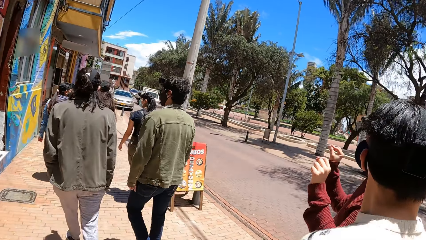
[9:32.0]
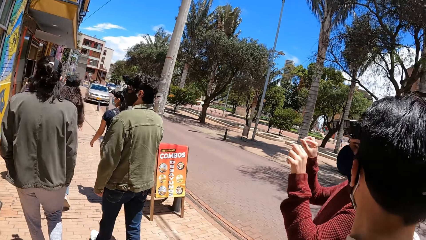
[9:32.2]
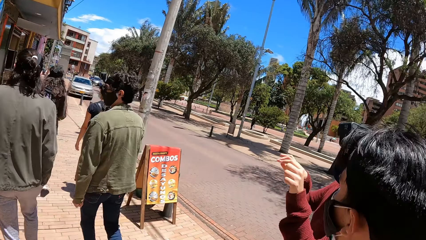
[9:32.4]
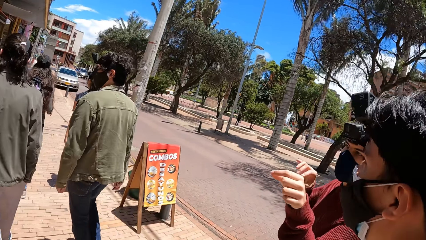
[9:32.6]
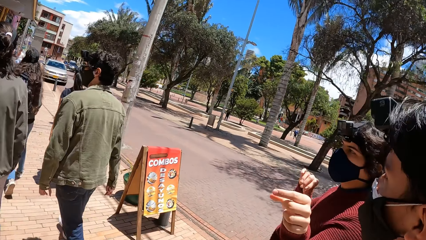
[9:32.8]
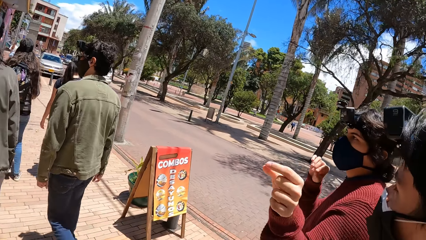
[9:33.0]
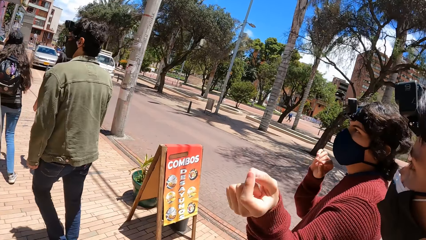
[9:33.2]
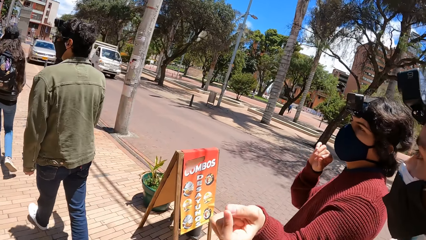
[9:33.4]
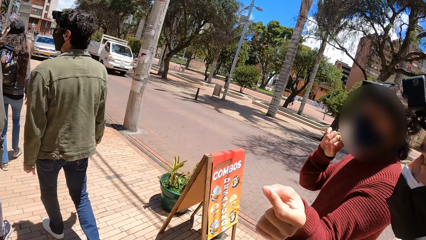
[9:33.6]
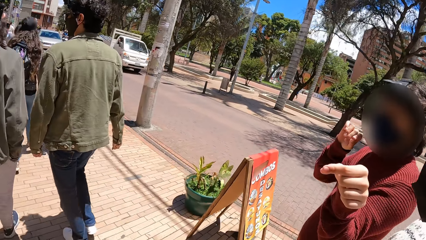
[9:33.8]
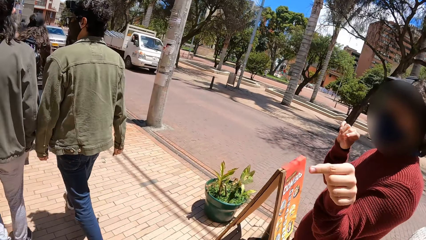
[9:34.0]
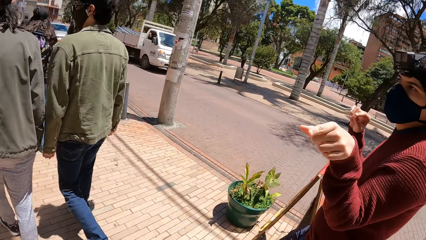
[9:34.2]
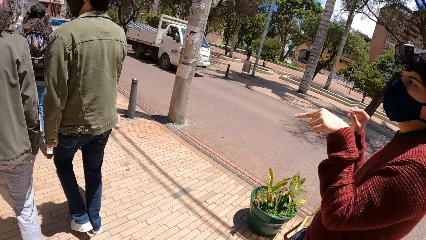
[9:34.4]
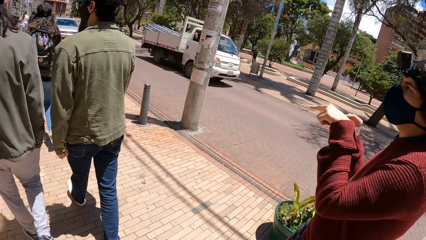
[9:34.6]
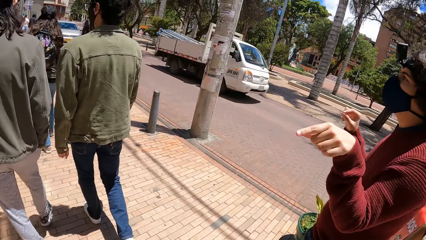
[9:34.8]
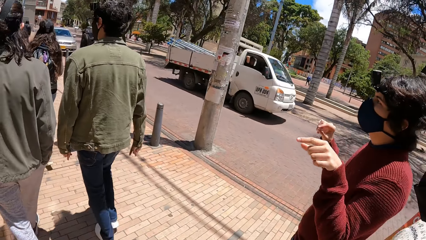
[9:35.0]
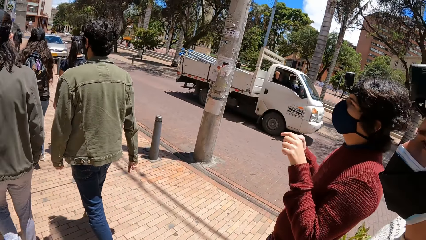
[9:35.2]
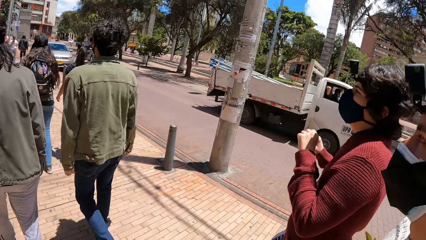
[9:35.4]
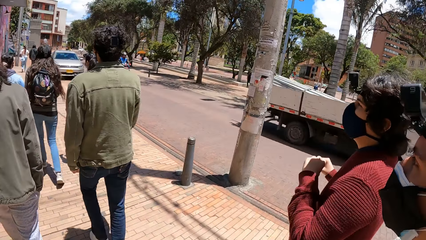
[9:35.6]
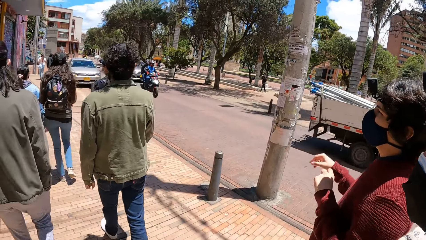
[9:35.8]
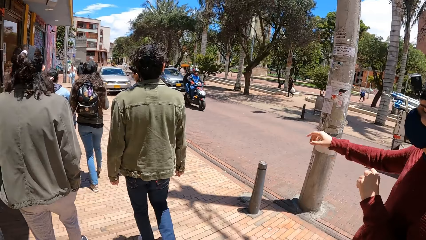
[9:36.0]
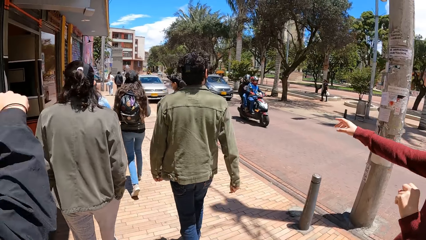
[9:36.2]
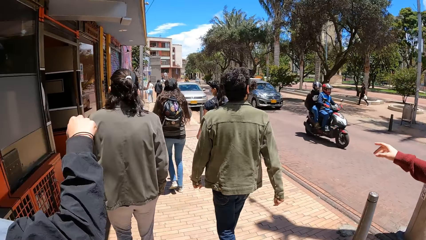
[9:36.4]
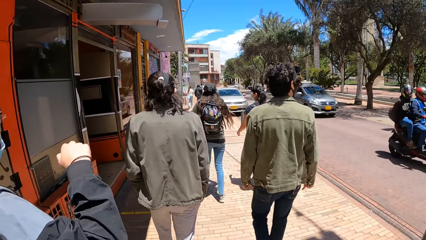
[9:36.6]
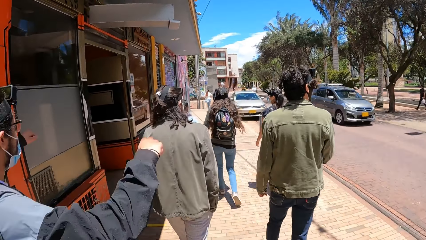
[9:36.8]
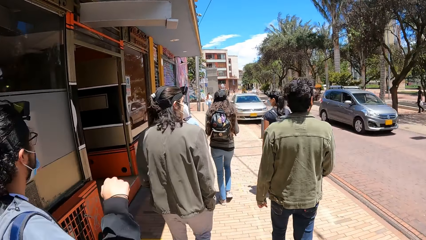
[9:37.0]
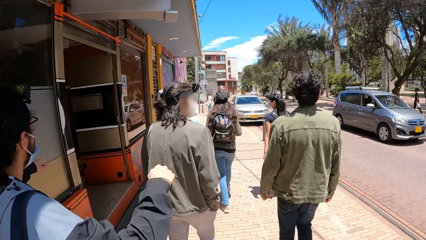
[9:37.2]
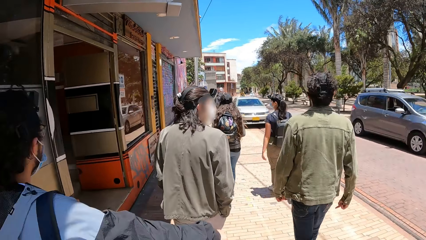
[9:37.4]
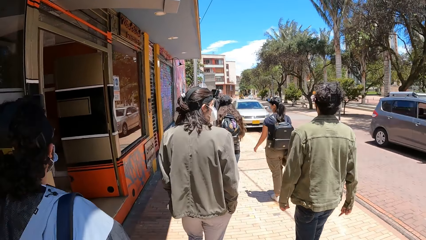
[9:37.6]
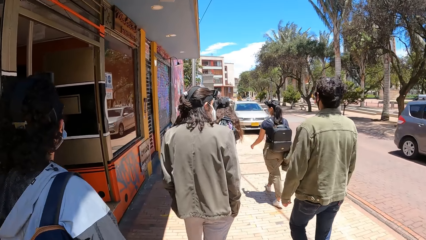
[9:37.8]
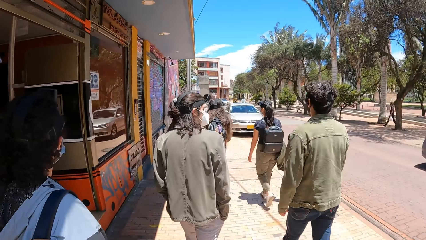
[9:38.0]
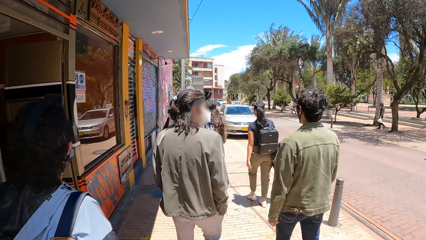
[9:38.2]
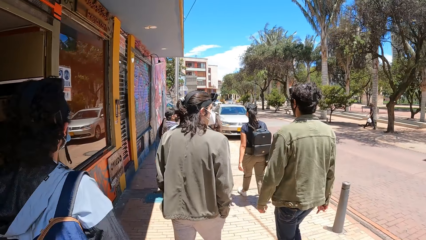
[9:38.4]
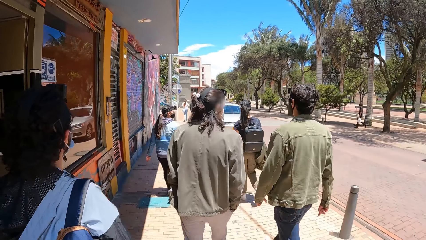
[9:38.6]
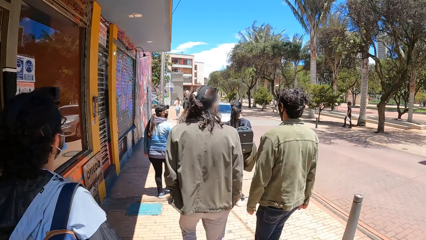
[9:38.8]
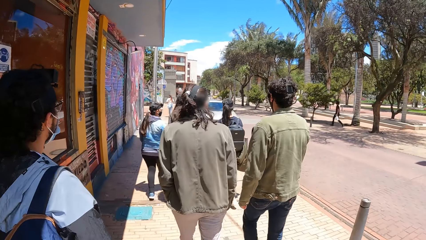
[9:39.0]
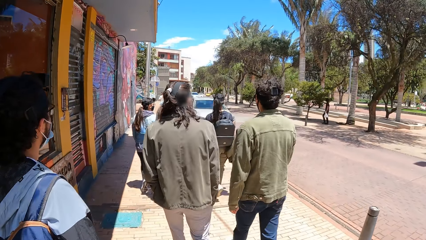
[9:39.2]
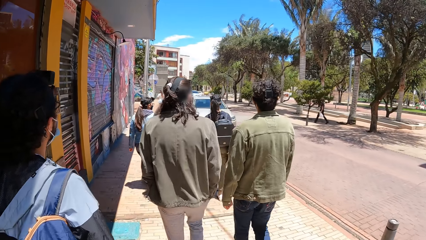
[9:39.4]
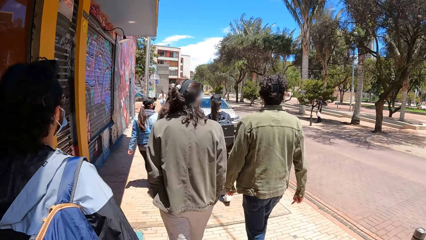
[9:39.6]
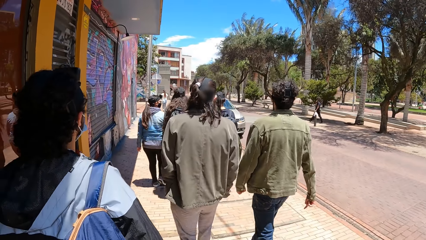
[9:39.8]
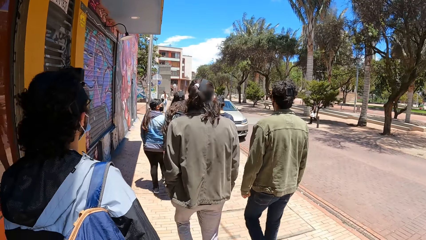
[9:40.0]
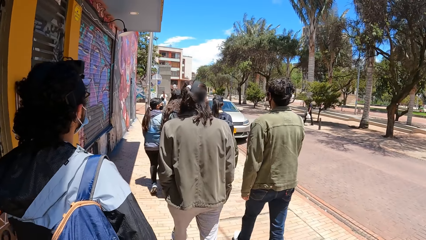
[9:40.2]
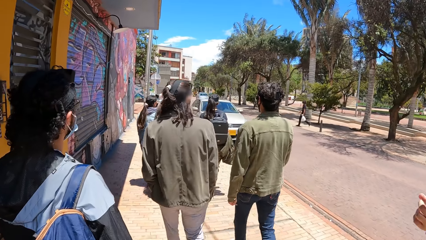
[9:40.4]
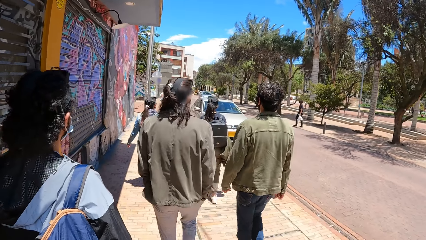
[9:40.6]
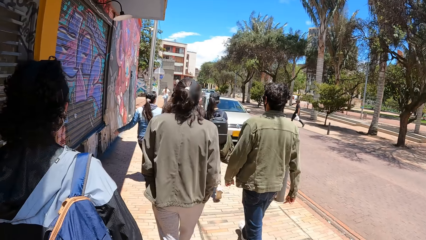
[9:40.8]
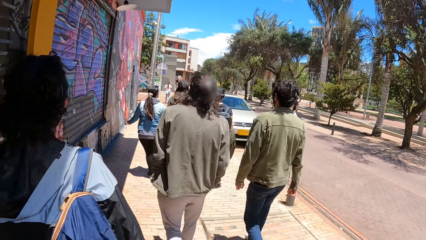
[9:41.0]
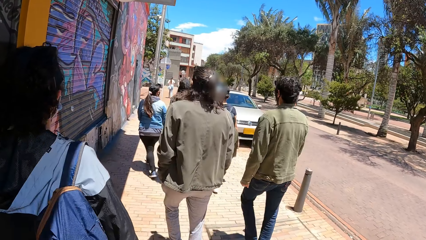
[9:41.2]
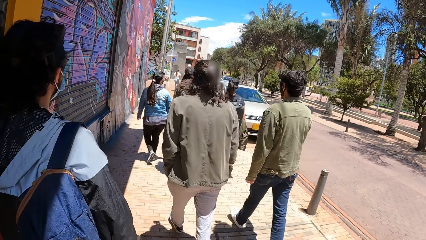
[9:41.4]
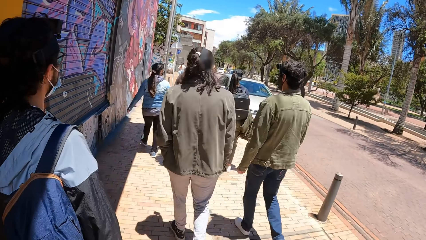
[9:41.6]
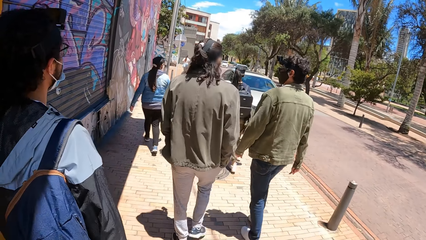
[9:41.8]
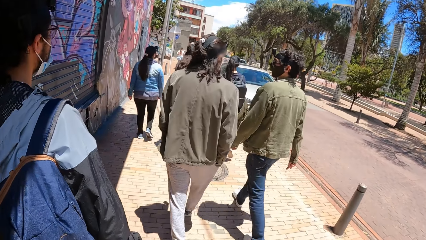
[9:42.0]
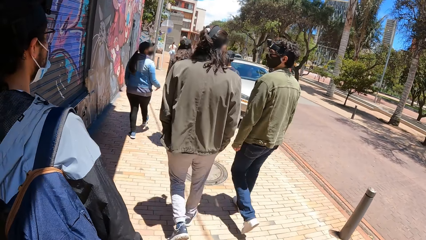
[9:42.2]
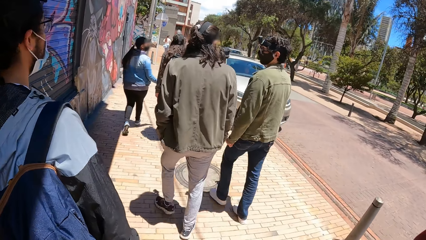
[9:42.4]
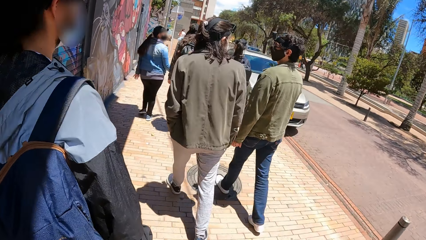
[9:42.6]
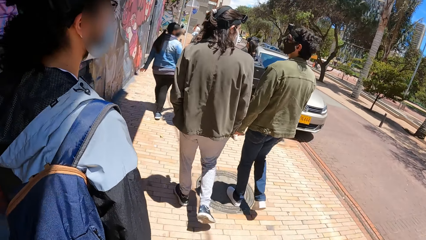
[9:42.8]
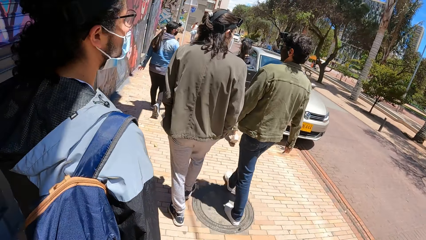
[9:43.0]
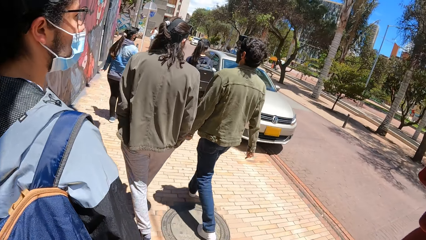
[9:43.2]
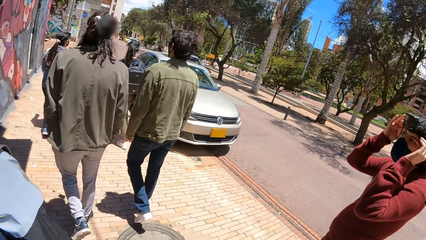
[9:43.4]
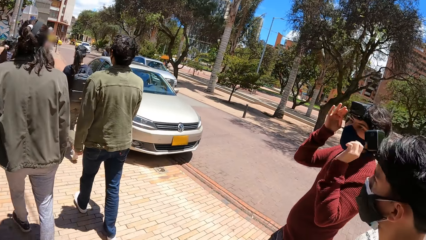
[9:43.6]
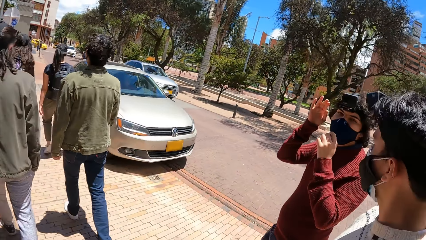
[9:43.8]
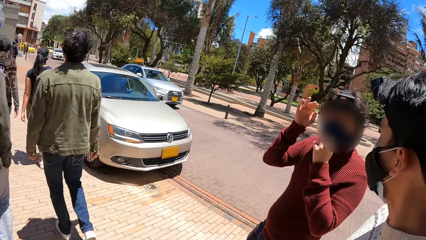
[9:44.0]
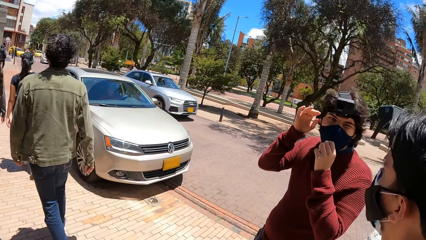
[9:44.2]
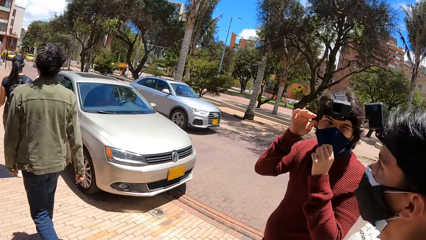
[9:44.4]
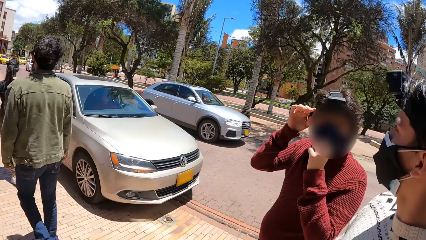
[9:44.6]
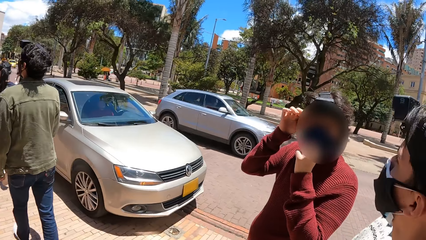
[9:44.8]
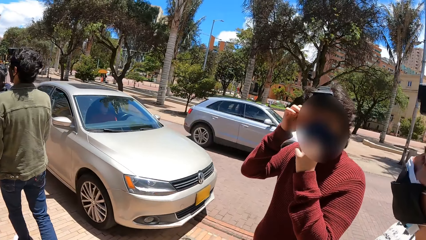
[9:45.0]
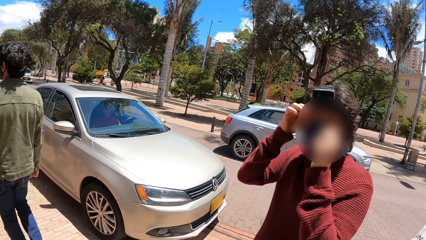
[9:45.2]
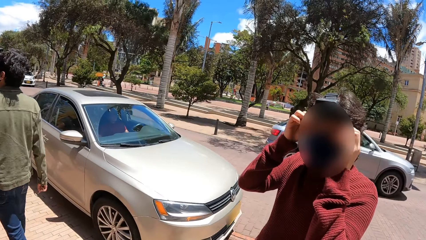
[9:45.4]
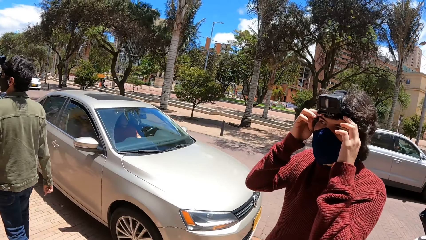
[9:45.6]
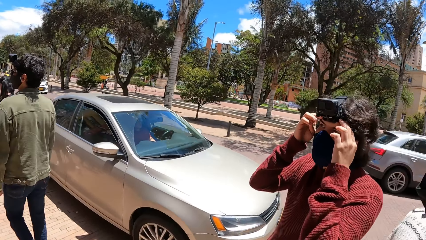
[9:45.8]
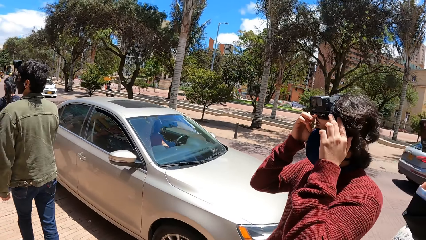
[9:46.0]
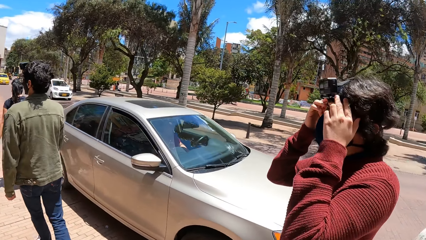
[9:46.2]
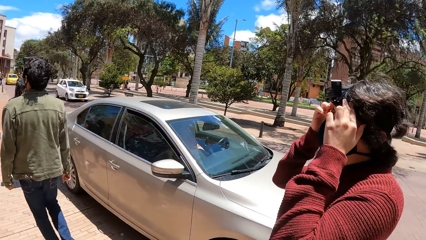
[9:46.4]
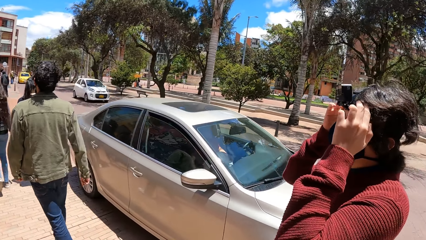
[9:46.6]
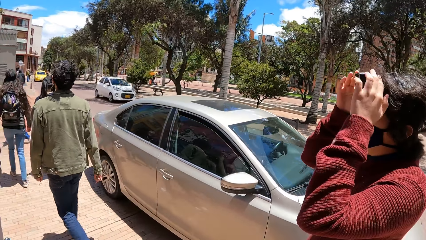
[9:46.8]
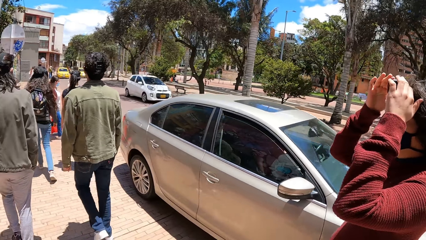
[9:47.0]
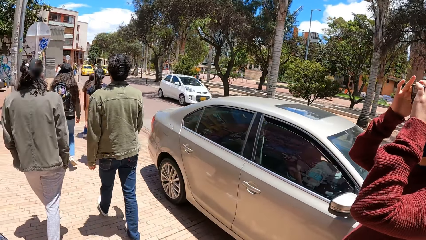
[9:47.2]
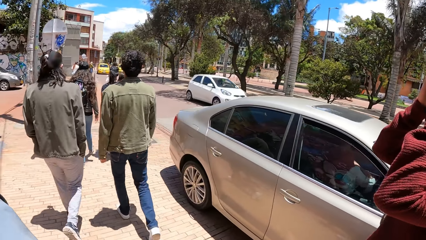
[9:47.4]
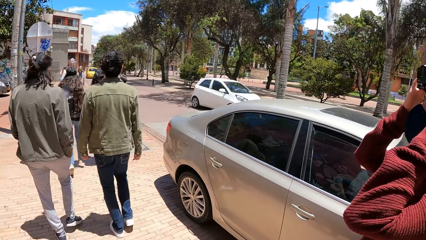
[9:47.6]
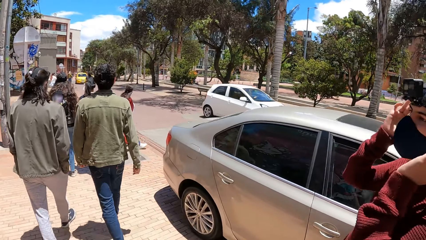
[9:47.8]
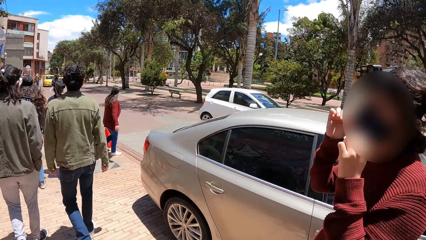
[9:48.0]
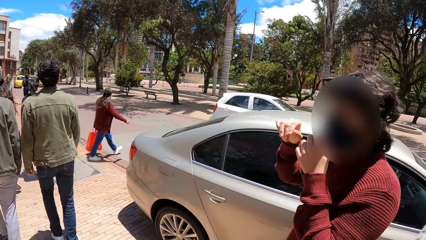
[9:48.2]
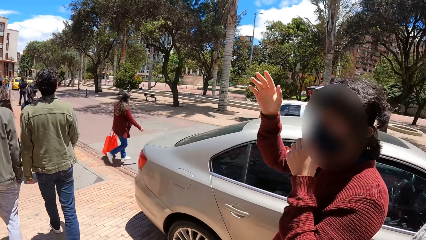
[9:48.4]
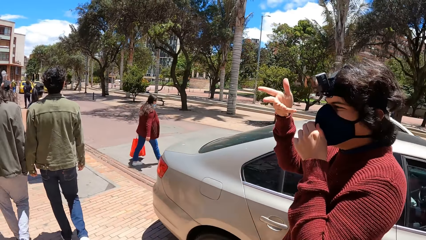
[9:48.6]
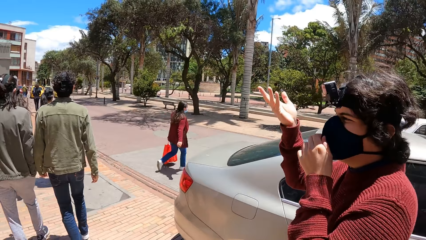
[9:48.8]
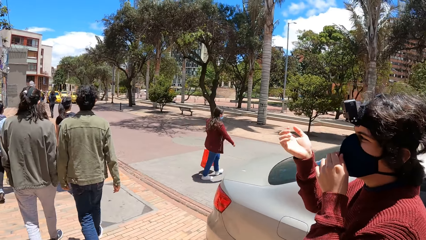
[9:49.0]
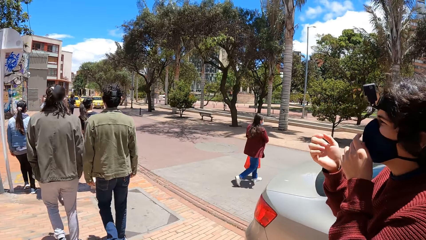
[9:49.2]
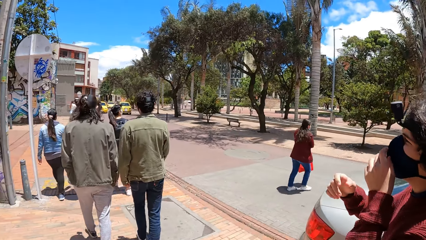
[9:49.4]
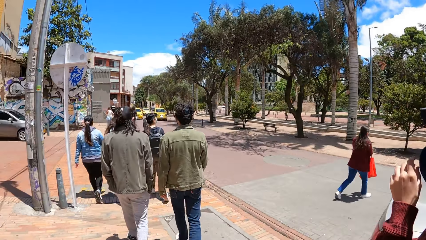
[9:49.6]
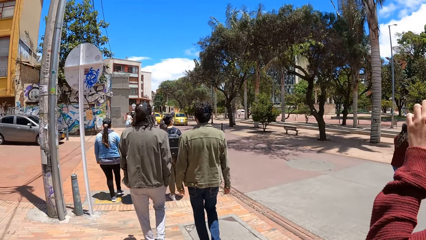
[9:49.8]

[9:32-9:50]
A man interacts with the camera wearer, another man and a third man. The first man points his right hand. The second man punches the air with his right hand. The first man touches a face mask on his face with his left hand. The camera wearer looks at the first man. The first man touches the camera on his head with his left hand and adjusts the camera on his head with his hands. He adjusts it again. A white car drives past the camera wearer. The first man sways hands and touches the face mask on his face with his left hand.
